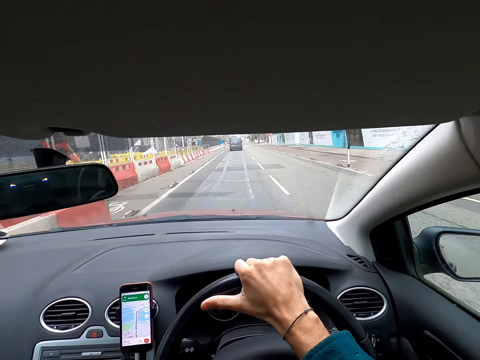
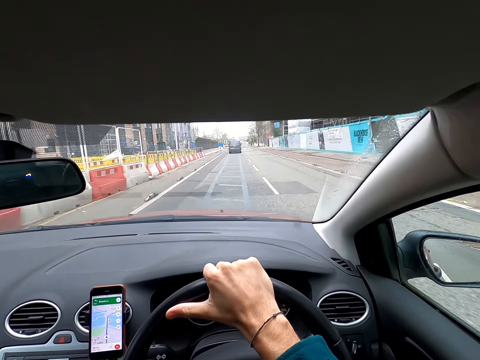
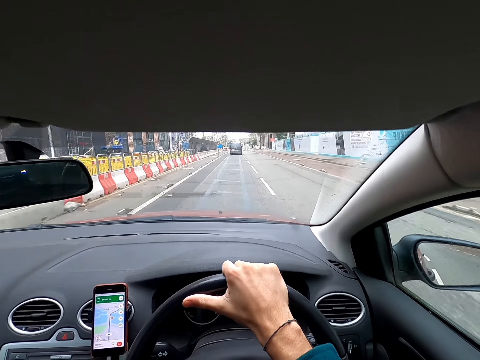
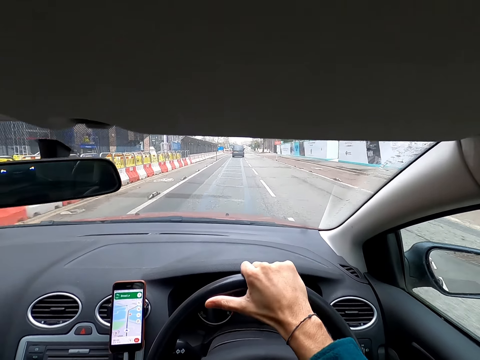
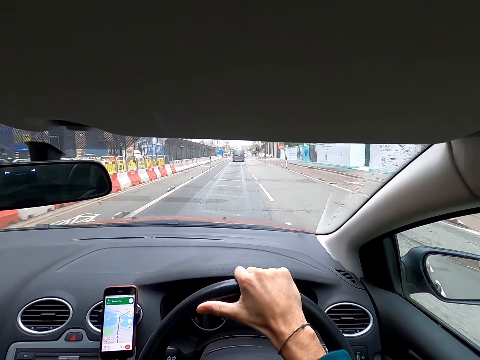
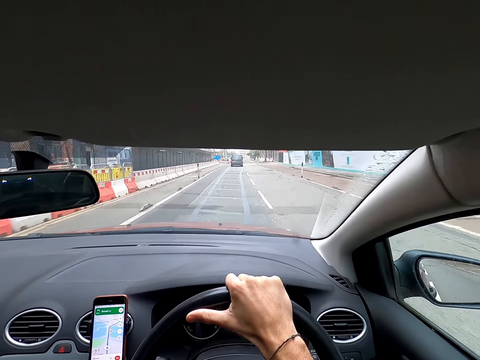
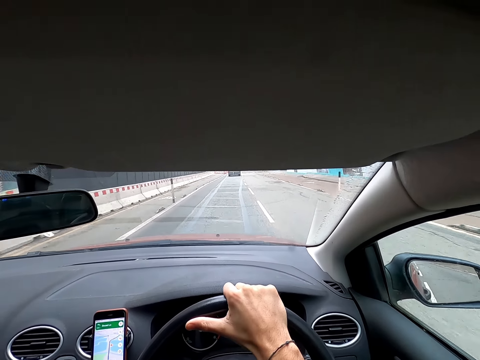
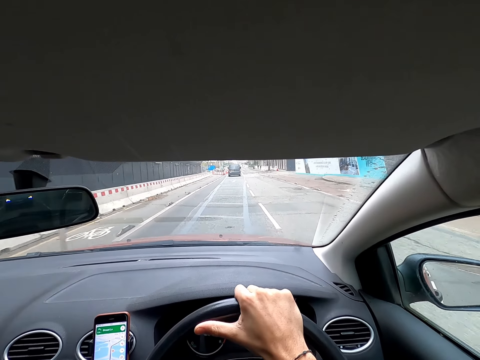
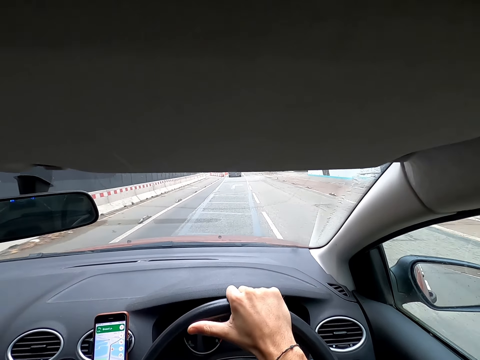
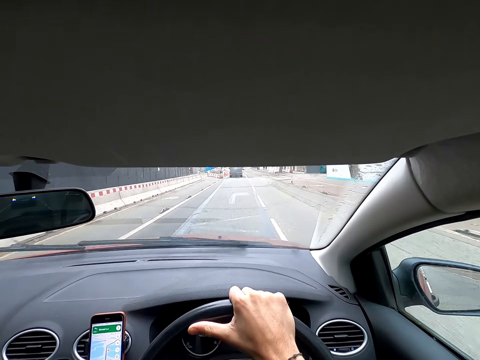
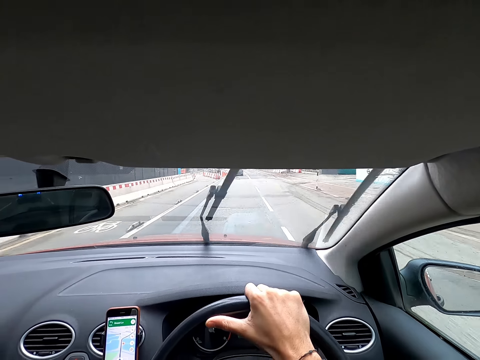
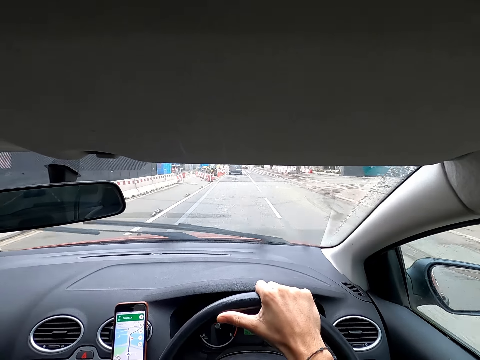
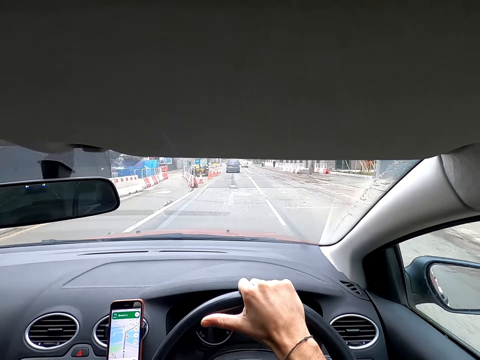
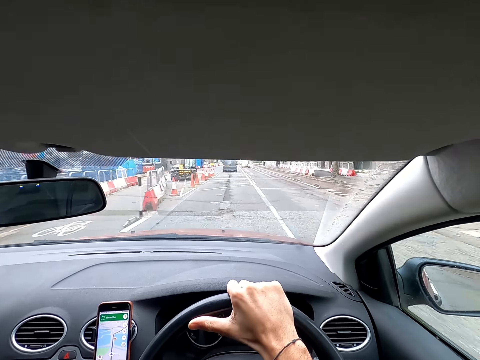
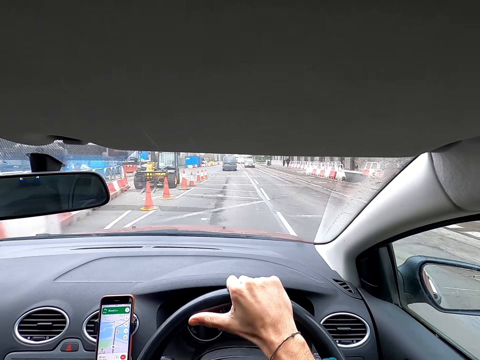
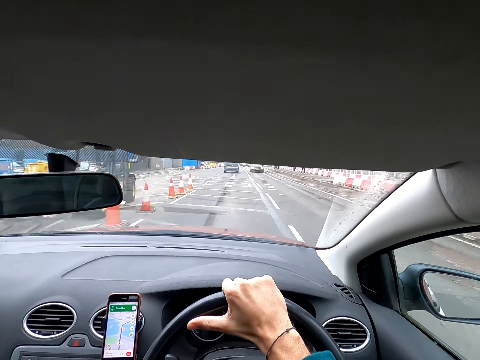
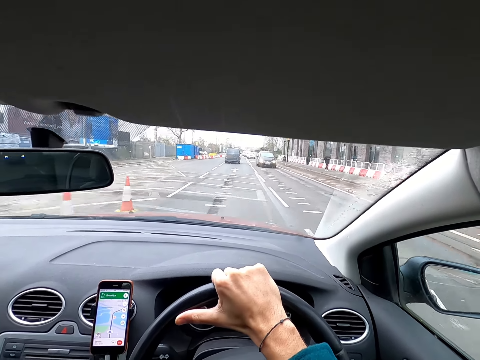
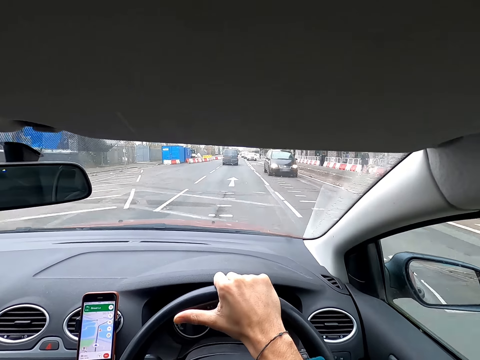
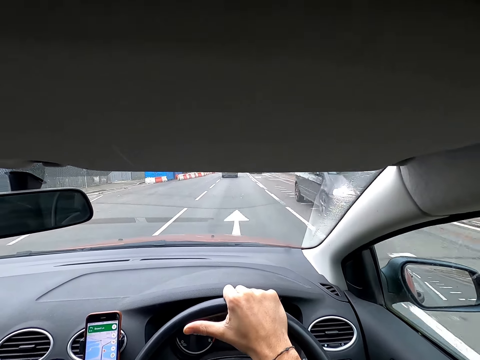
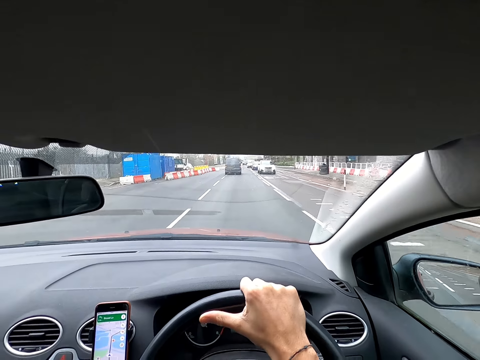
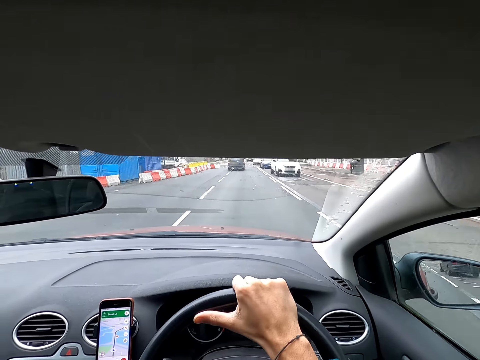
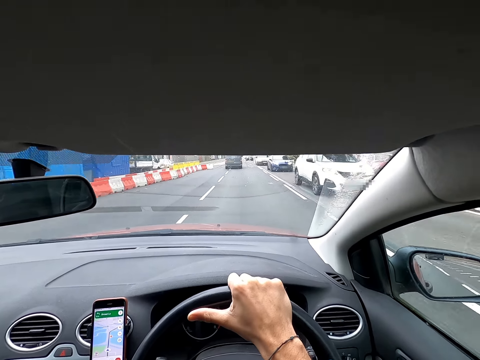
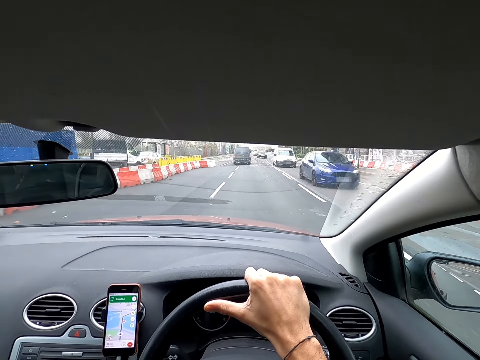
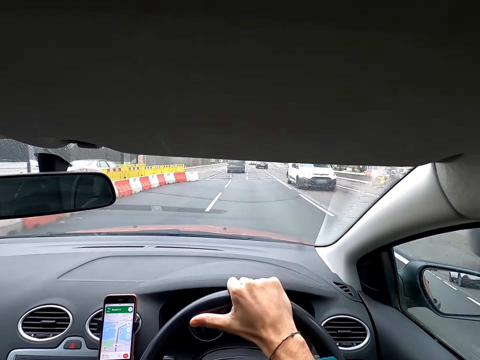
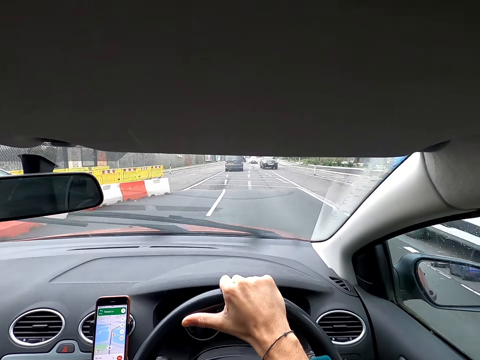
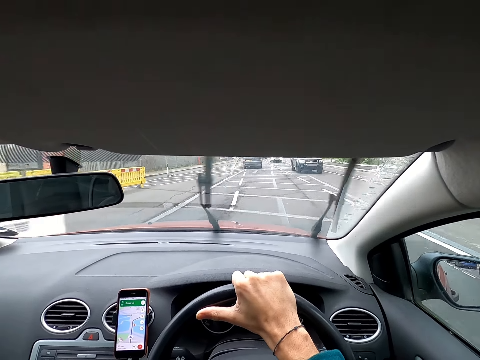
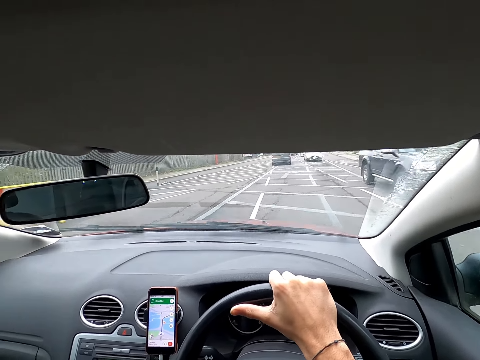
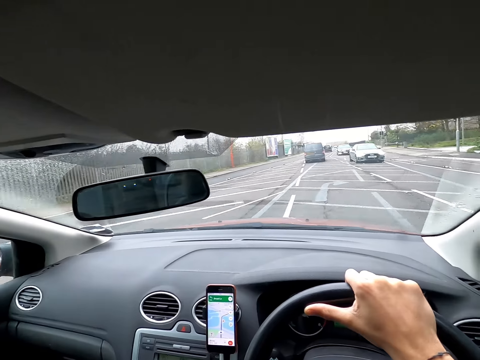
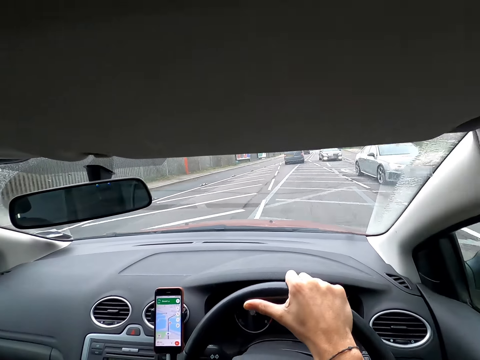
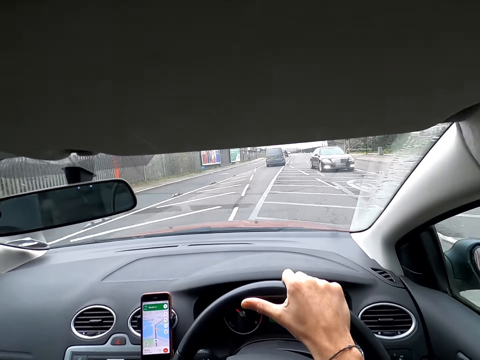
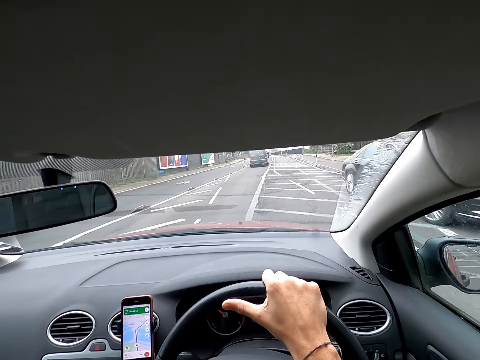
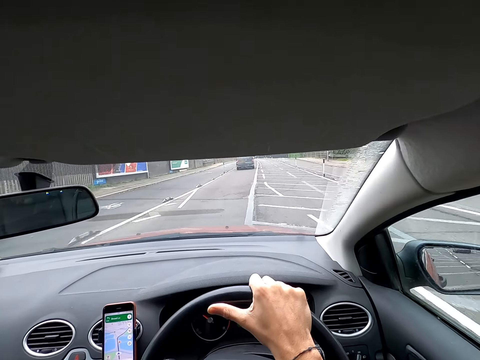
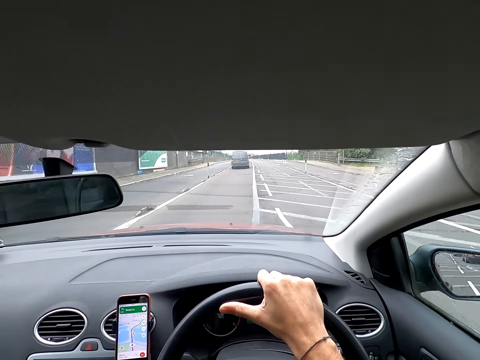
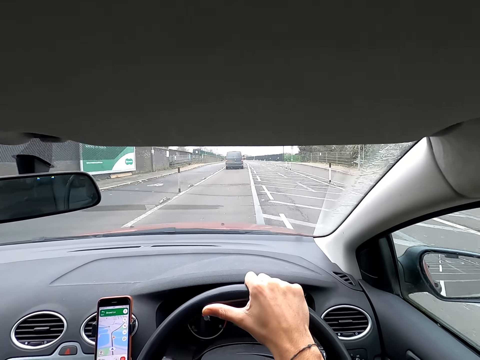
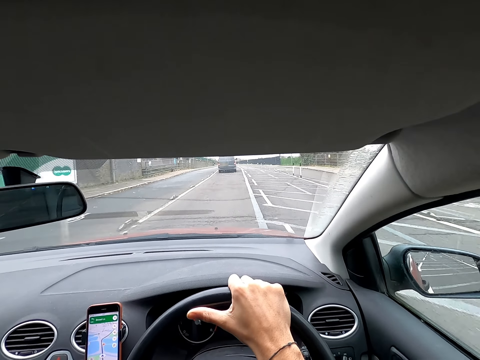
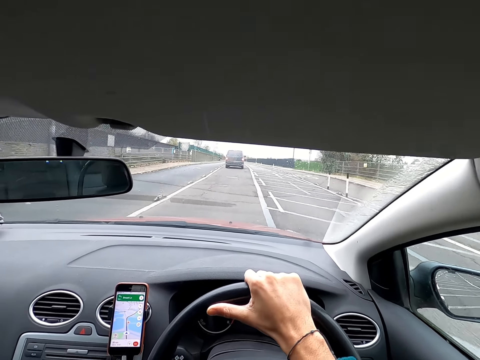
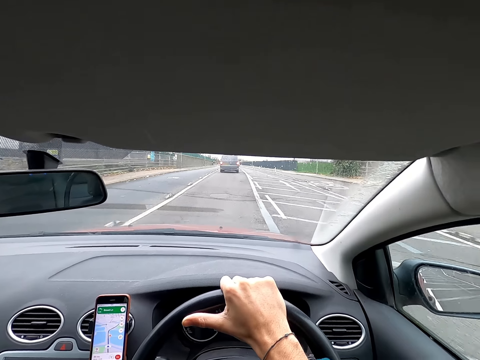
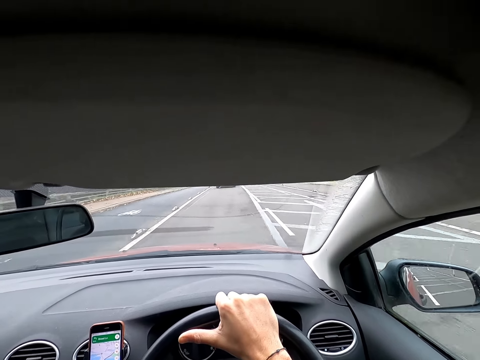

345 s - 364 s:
A black car drives past the camera wearer. A white car drives past them. A blue car drives past them. A white car drives past them. A black car drives past them. A gray car drives past them. A black car drives past them.

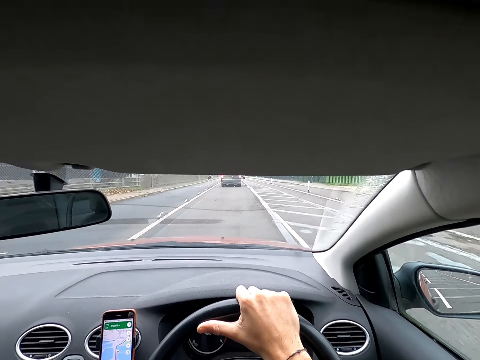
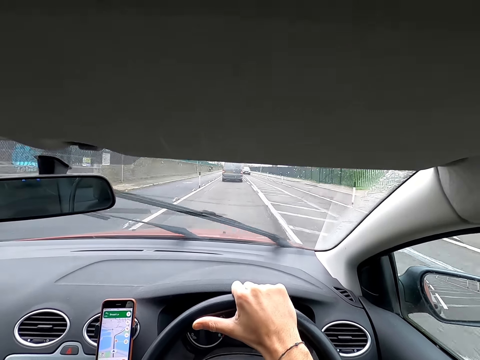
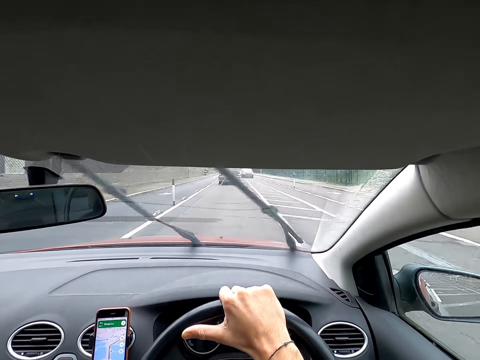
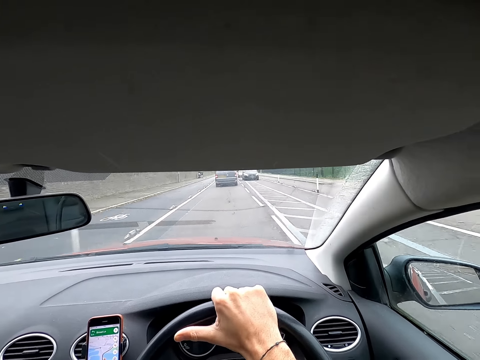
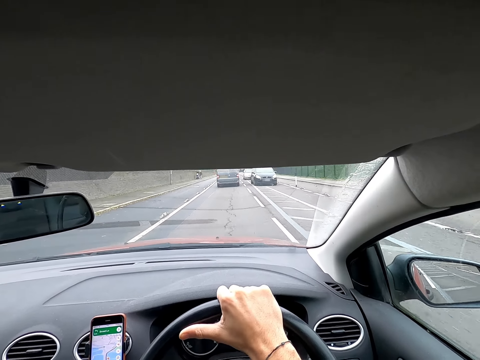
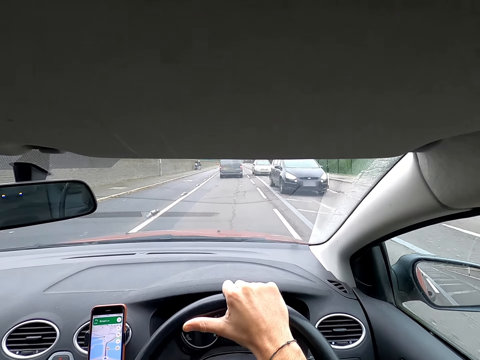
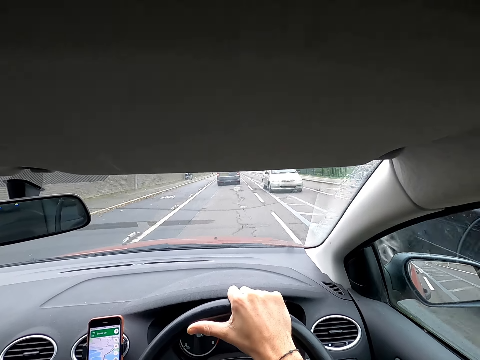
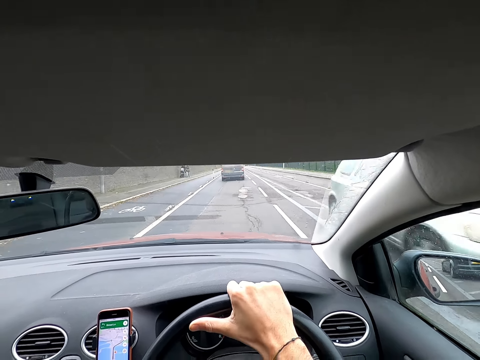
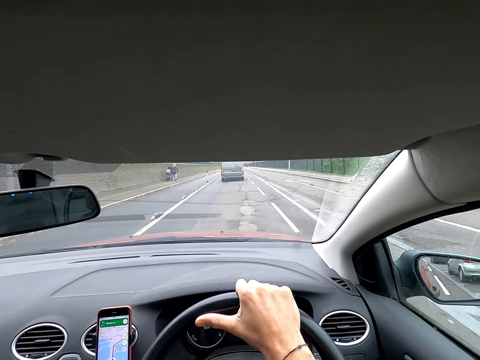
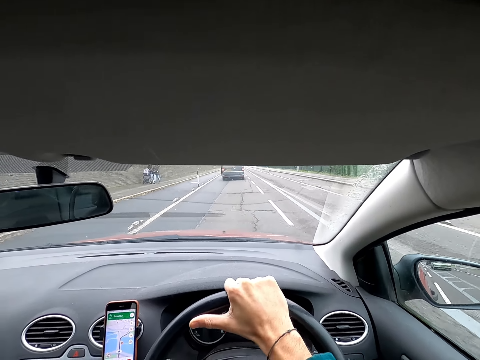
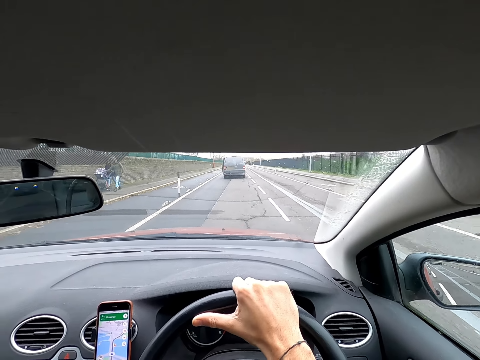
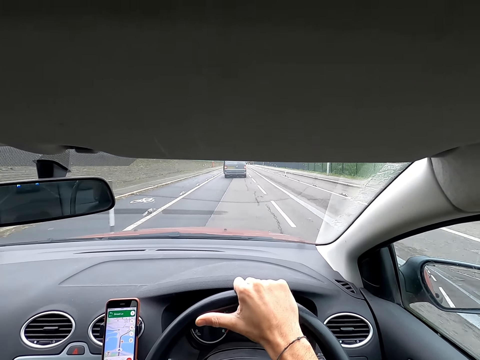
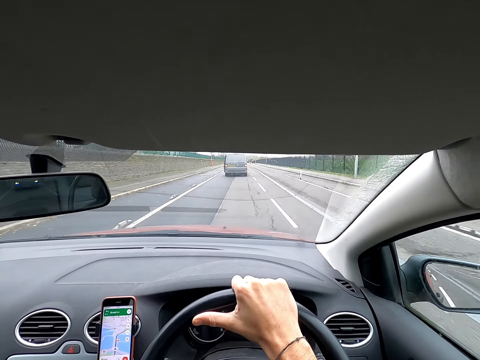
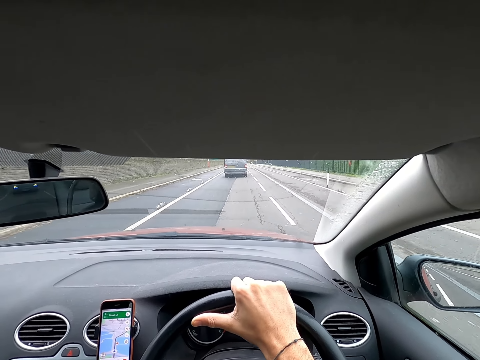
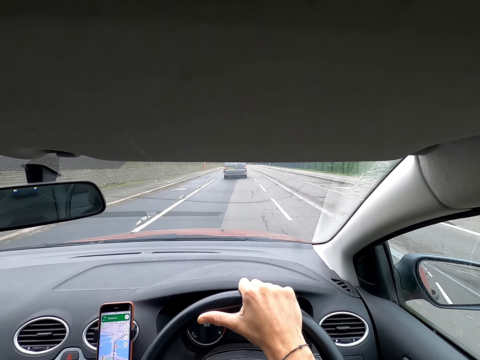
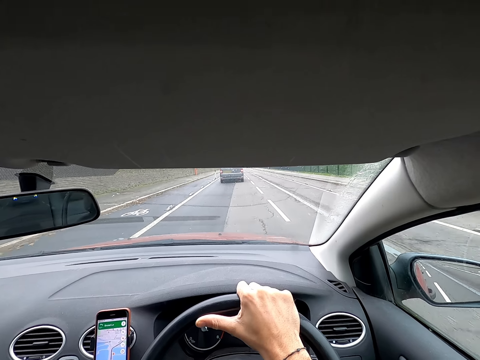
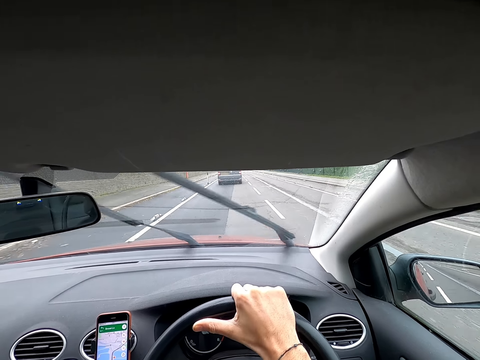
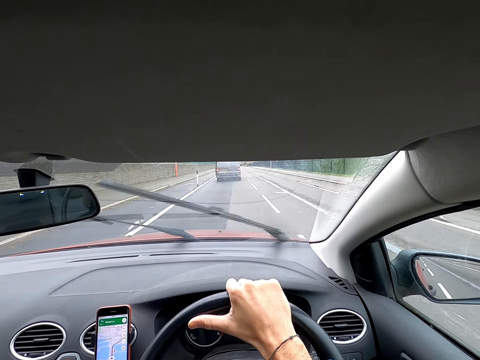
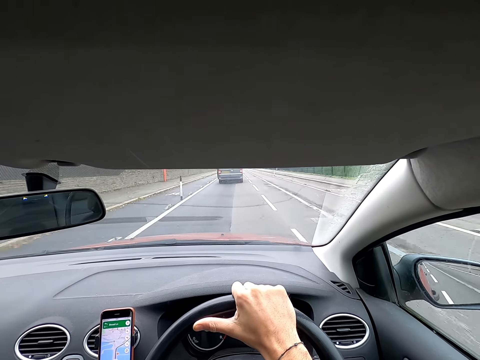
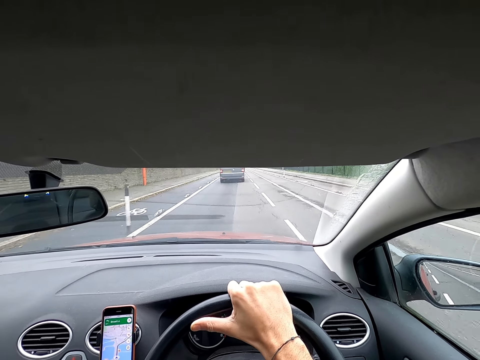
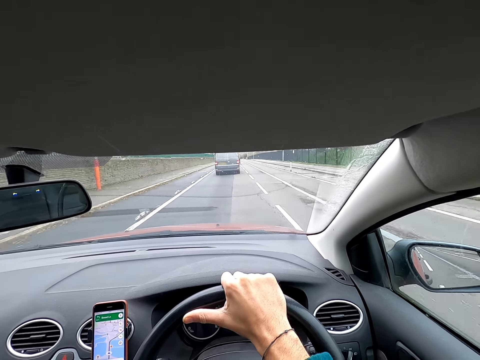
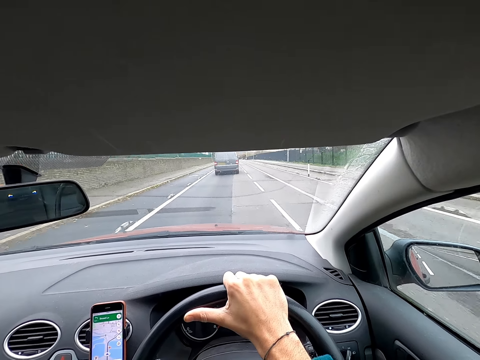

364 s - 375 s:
A black car drives past the camera wearer. A green car drives past them.
